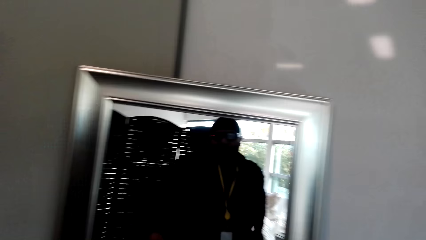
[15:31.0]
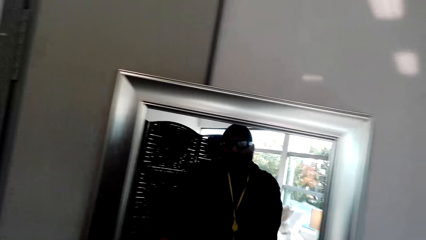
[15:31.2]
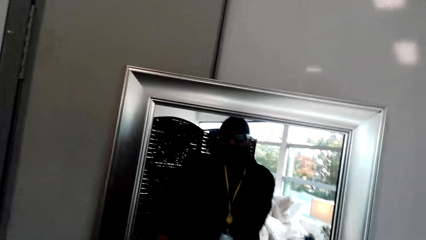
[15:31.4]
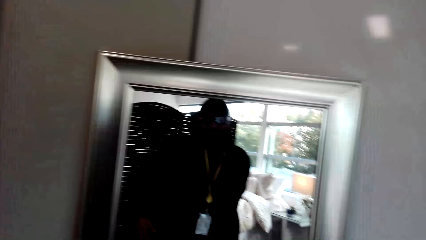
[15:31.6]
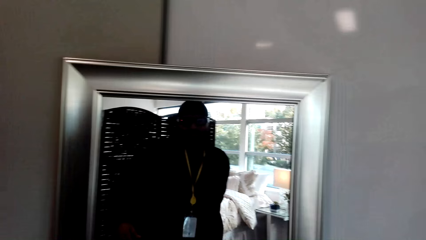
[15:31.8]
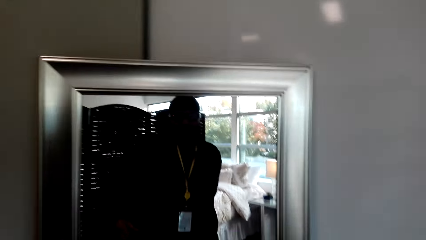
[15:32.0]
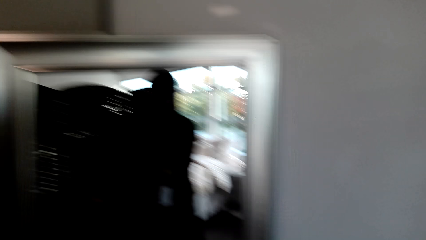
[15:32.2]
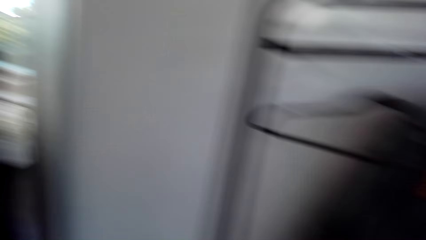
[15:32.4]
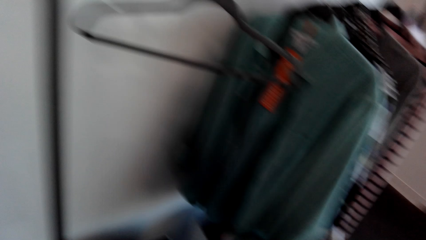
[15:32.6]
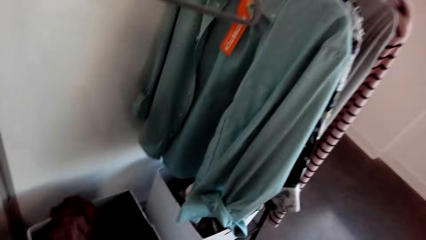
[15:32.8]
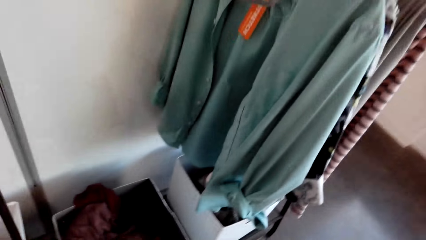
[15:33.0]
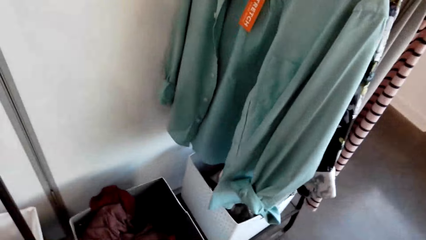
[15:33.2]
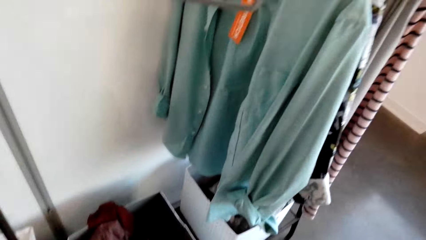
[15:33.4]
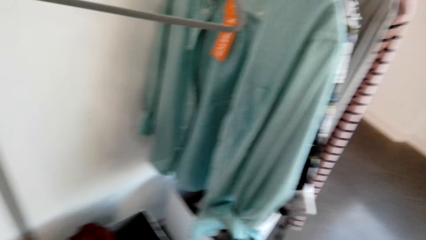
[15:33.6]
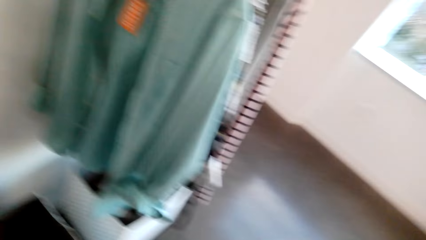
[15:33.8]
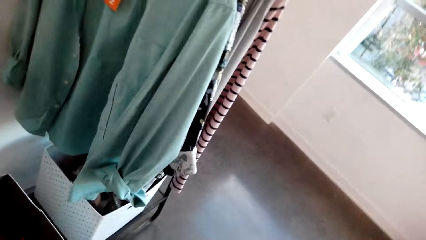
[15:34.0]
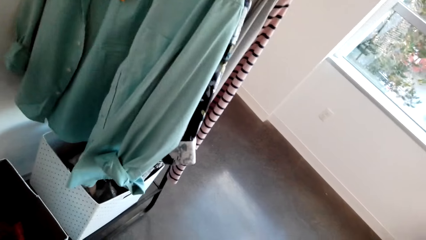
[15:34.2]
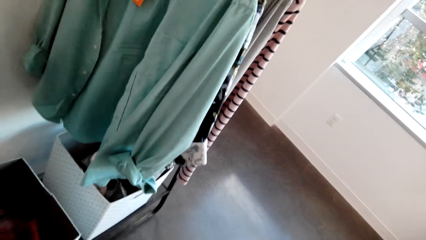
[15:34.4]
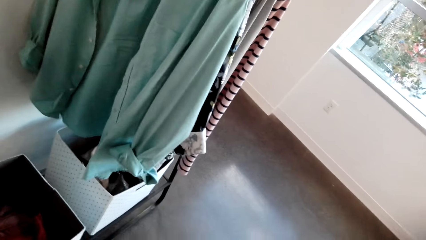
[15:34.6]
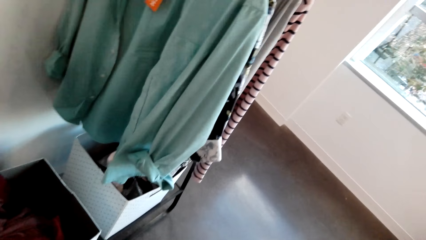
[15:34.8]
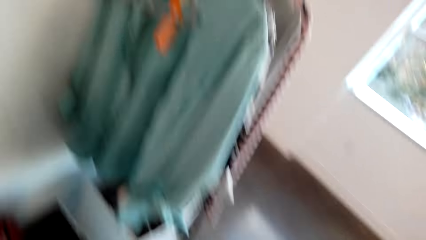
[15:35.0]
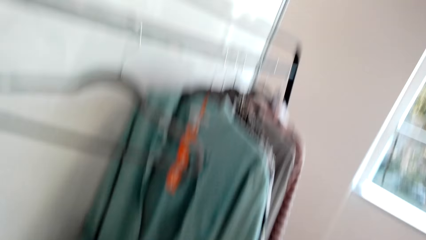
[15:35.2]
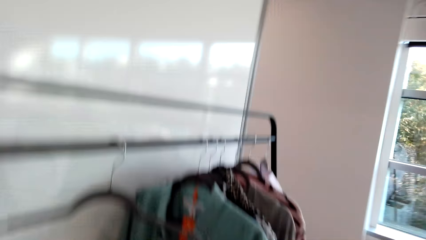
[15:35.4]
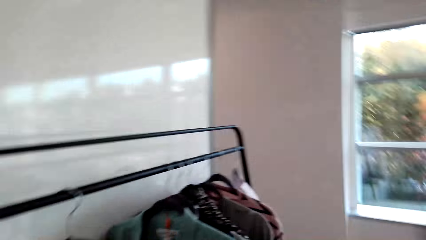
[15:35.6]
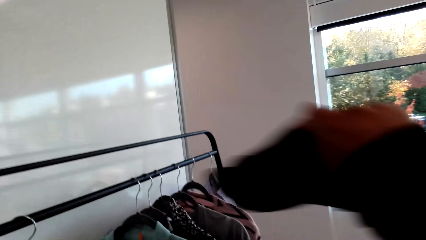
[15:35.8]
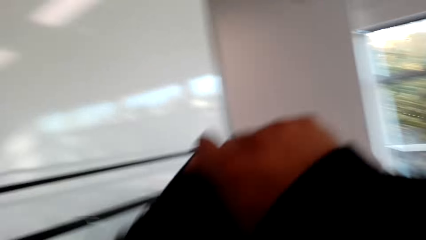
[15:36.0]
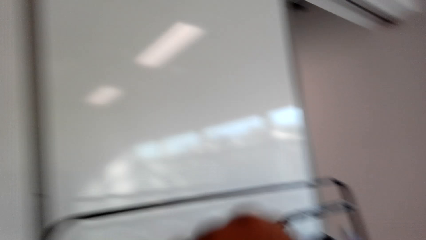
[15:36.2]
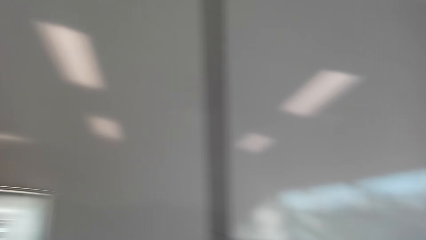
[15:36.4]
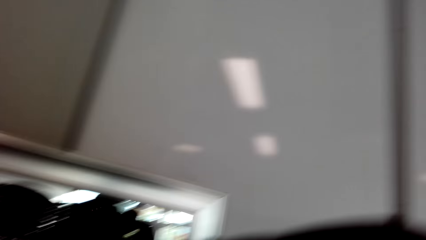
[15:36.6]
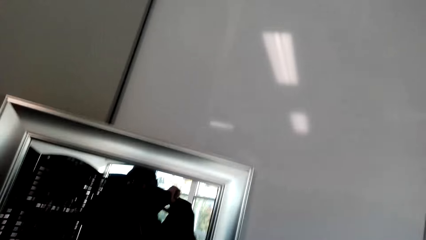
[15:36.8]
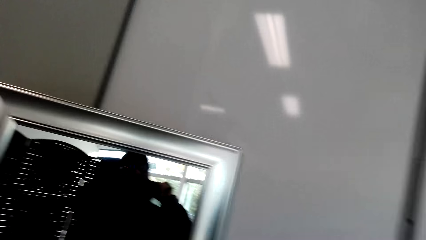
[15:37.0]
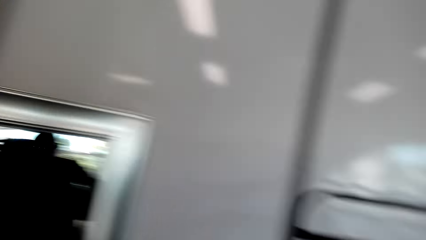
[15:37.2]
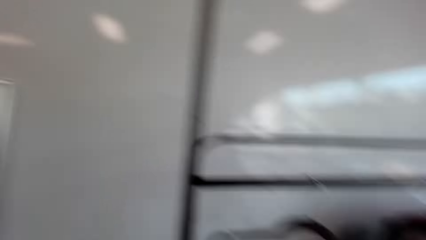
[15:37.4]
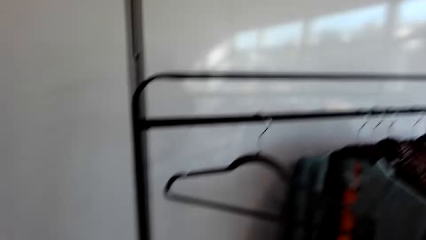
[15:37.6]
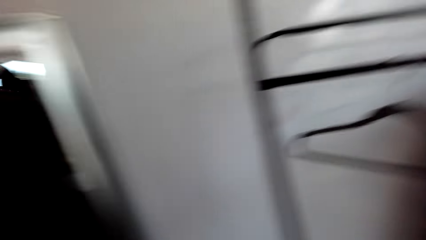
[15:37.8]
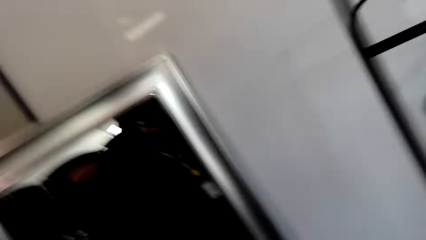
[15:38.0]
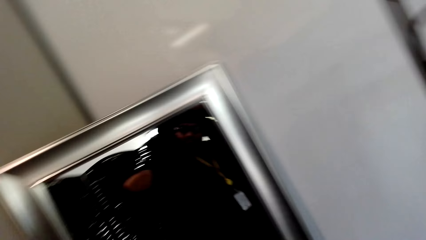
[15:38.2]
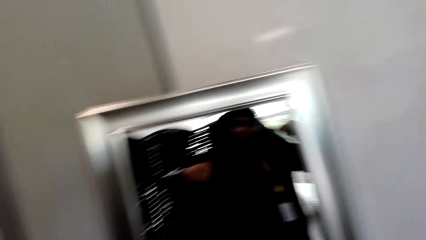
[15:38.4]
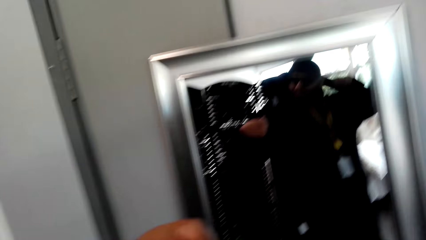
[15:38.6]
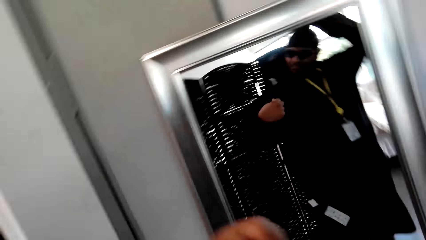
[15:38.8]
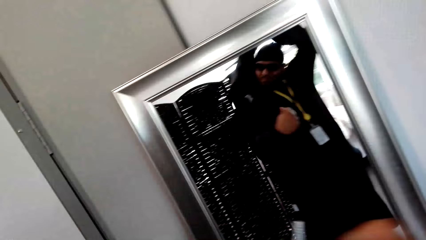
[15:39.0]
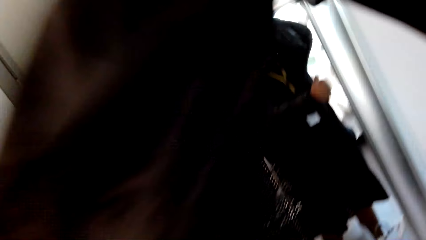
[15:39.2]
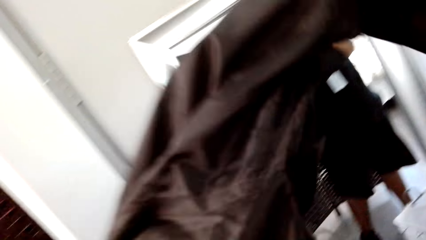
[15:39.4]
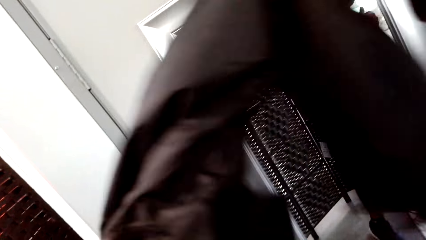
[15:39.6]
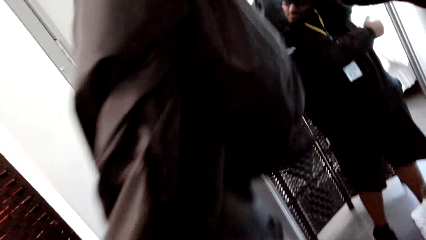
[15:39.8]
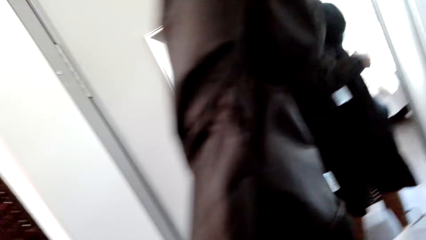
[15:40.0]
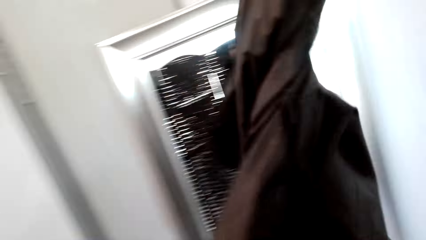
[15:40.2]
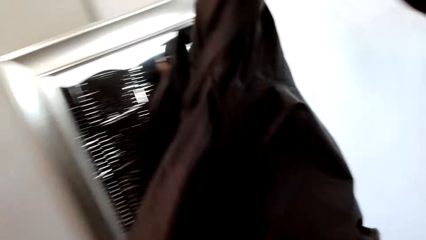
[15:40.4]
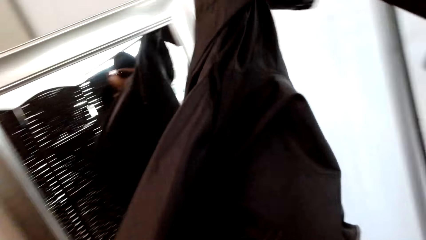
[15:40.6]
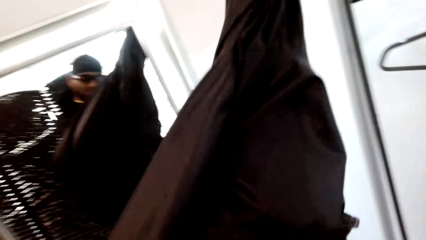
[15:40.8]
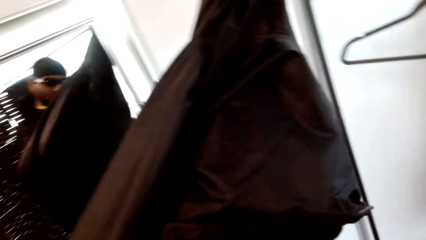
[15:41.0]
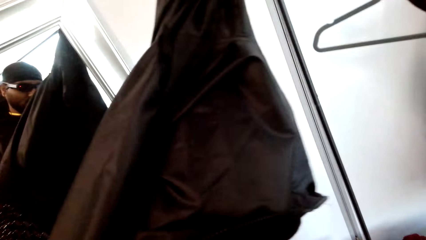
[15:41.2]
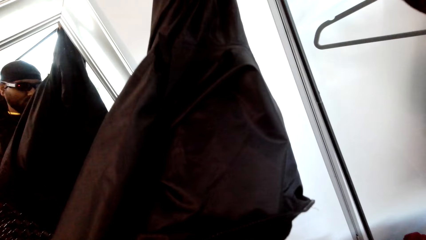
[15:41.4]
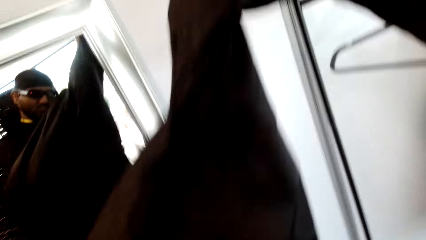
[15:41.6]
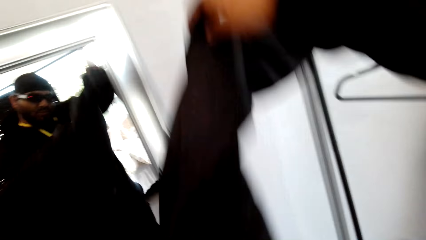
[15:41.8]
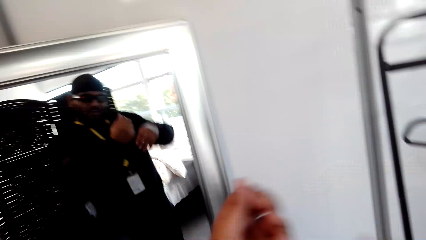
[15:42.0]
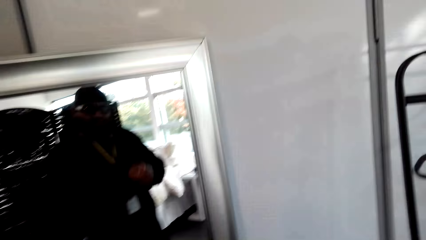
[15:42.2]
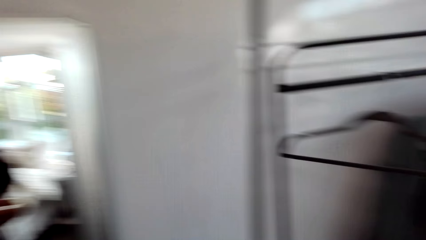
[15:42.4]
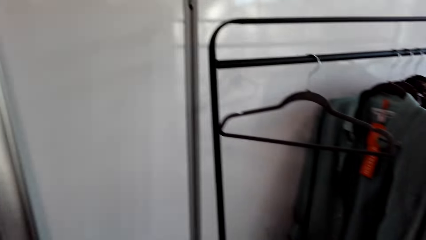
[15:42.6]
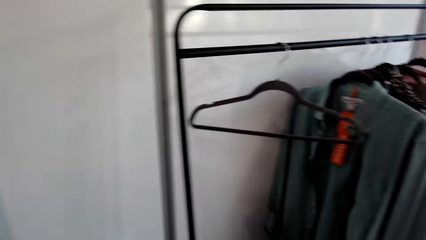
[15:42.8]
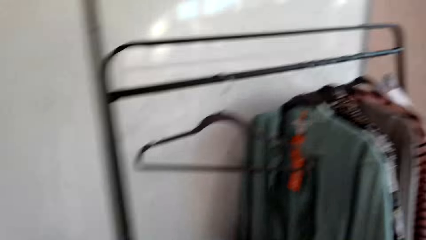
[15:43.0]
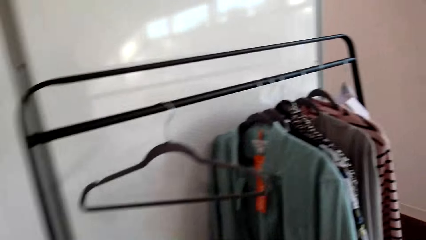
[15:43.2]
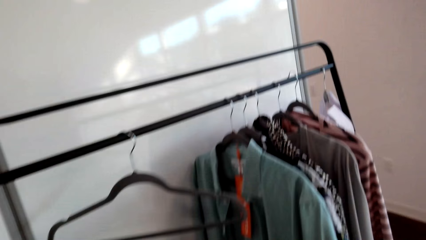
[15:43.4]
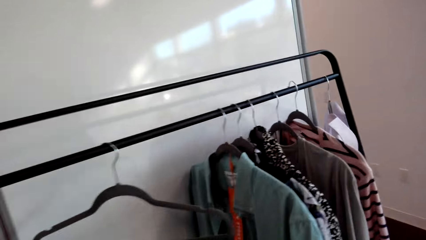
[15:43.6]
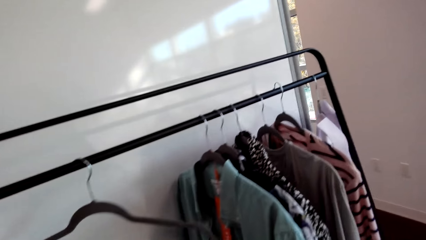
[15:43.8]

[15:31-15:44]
The camera wearer looks around the house. They remove the shirt or jacket. They look in the mirror. They remove the jacket. They look at the clothes rack. They look around the house.

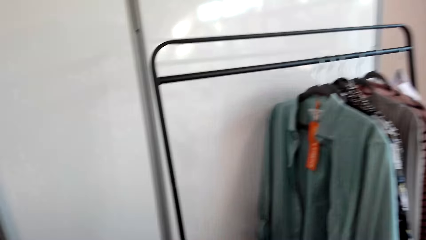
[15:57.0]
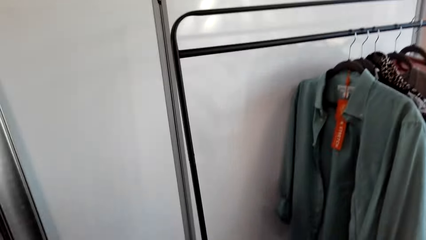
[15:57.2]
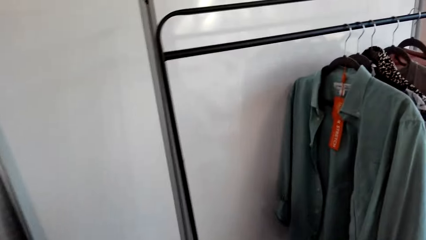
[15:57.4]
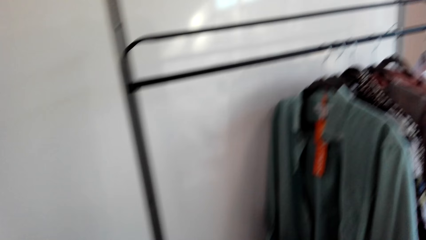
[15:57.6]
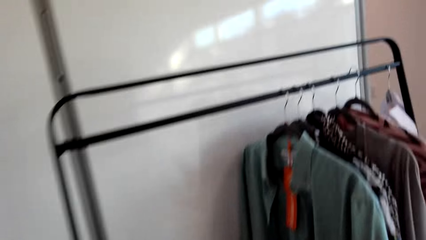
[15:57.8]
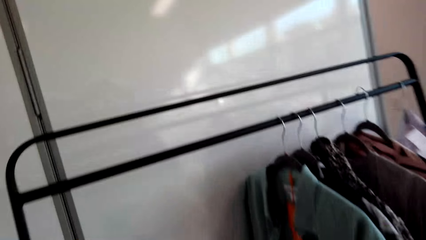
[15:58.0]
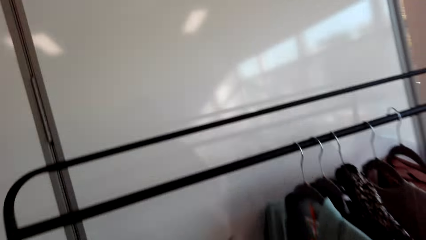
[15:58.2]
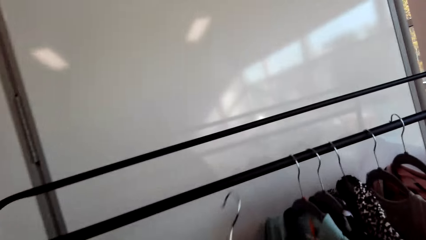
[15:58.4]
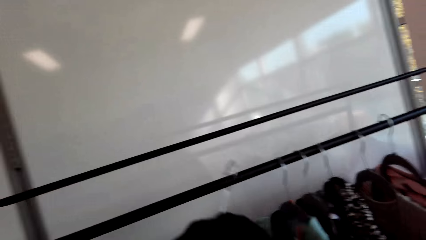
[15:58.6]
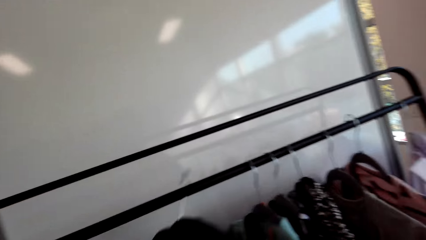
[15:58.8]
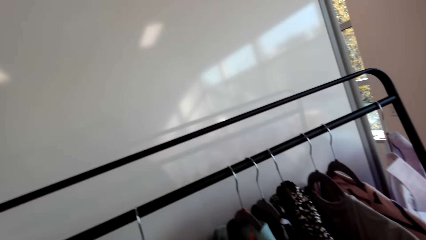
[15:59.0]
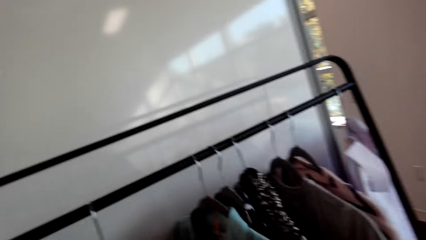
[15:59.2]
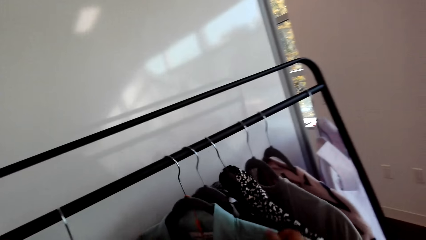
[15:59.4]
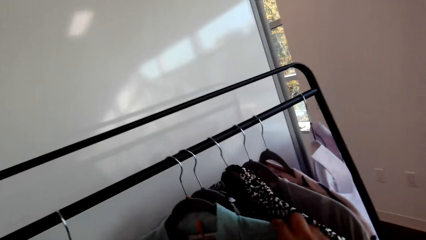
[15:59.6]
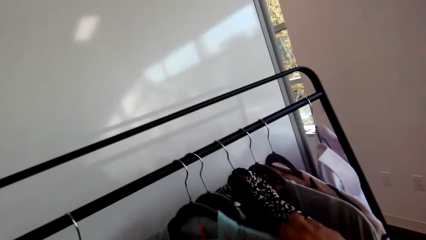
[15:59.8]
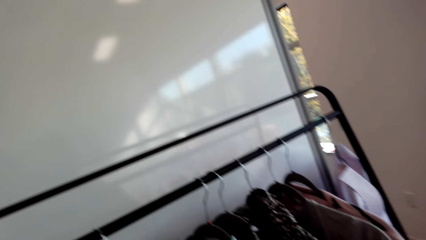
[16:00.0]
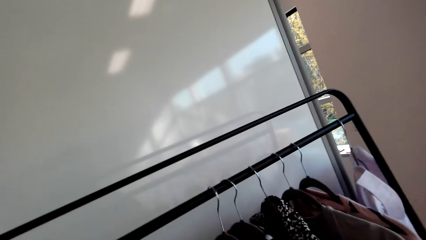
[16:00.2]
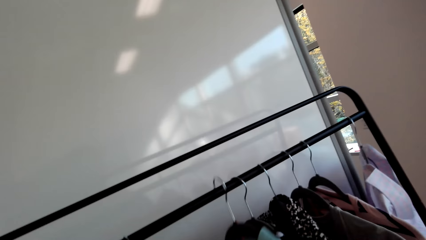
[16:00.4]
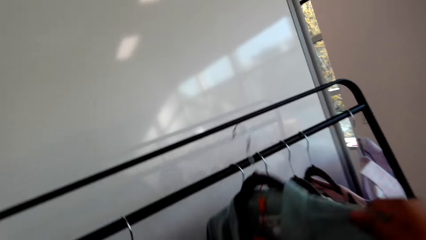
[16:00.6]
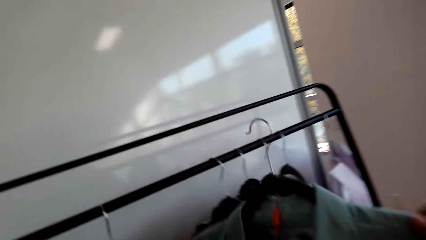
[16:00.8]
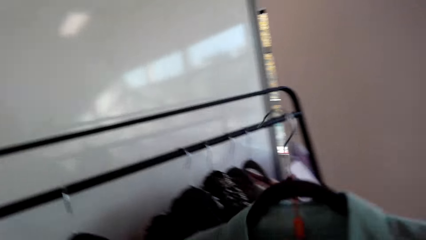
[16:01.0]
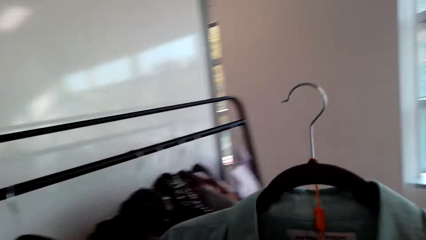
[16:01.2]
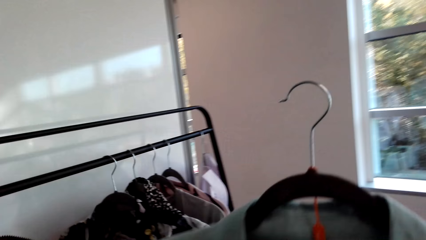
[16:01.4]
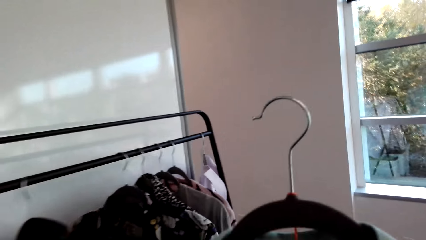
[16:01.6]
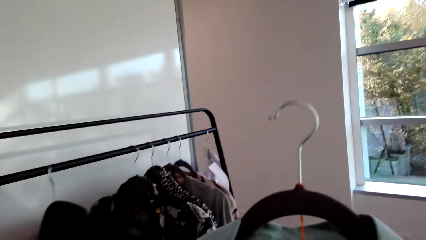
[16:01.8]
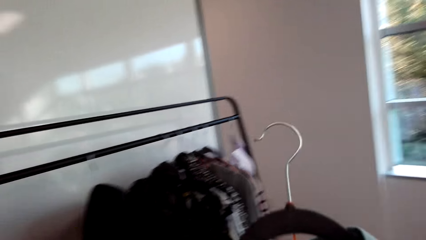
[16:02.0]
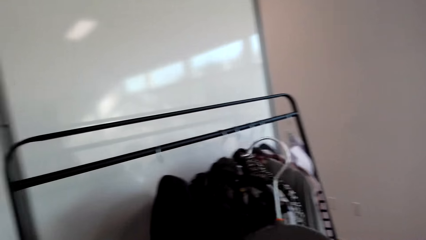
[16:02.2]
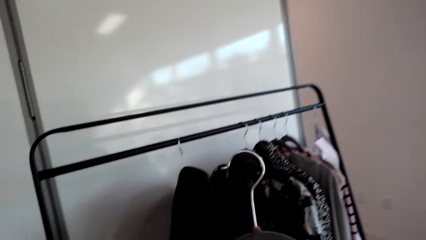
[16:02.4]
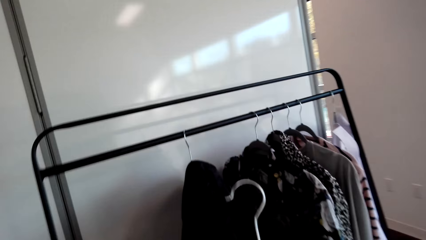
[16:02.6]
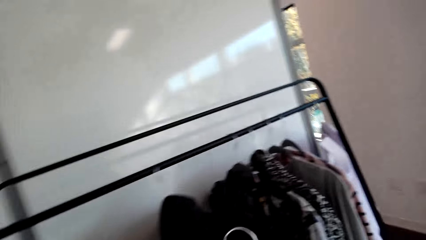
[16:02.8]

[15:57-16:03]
The camera wearer hooks the hanger. They put the jacket on the clothes rack. They unhook the hanger. They pick up the shirt. They look around the house.
